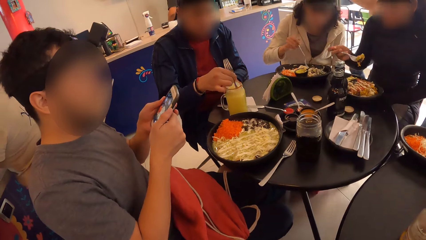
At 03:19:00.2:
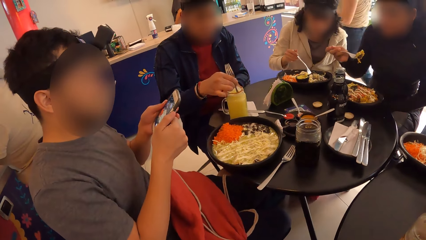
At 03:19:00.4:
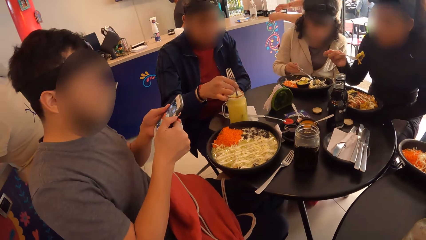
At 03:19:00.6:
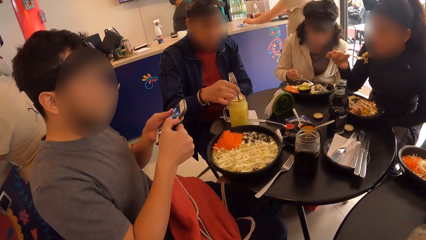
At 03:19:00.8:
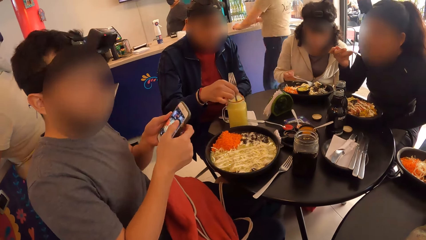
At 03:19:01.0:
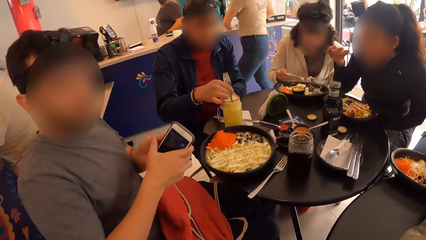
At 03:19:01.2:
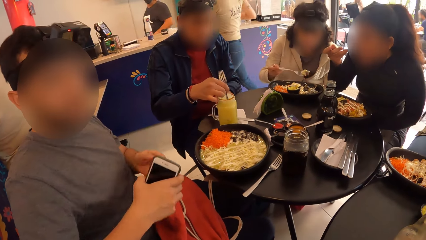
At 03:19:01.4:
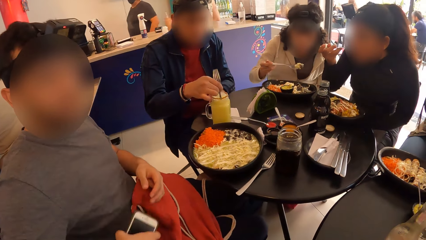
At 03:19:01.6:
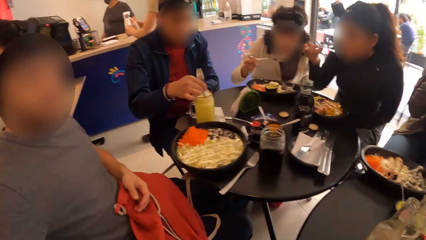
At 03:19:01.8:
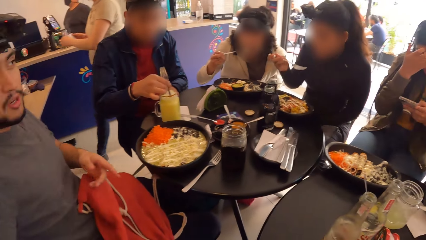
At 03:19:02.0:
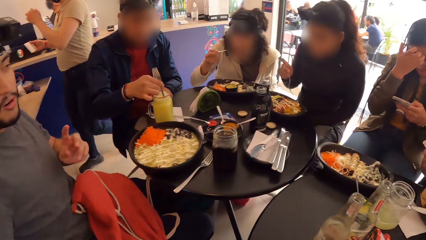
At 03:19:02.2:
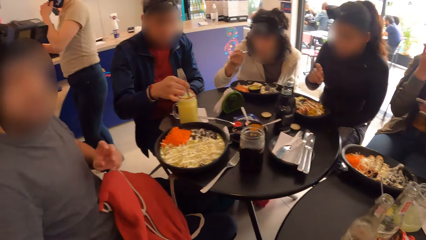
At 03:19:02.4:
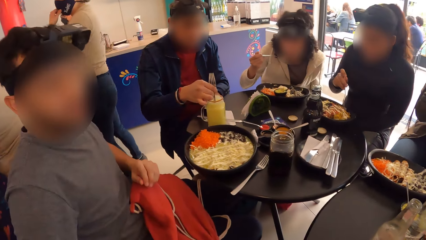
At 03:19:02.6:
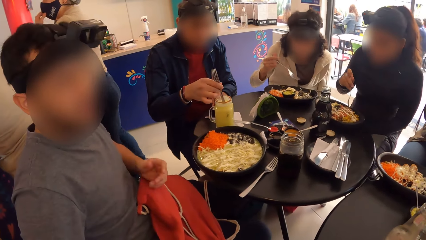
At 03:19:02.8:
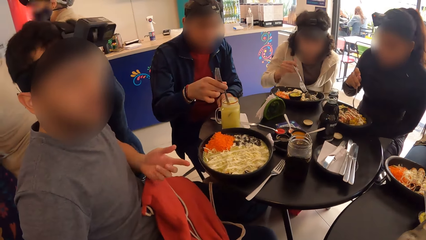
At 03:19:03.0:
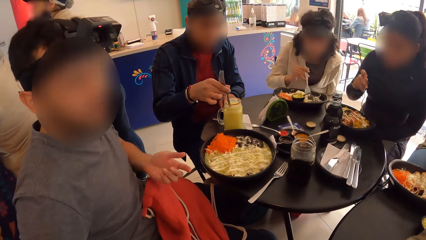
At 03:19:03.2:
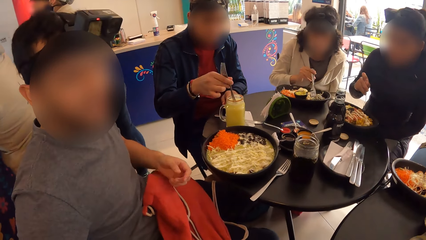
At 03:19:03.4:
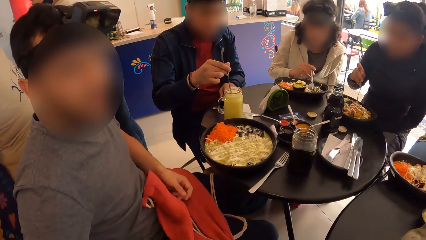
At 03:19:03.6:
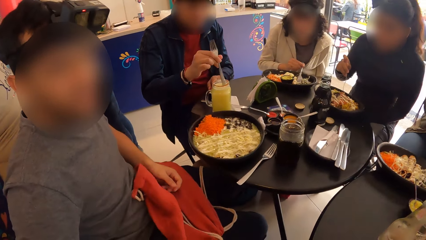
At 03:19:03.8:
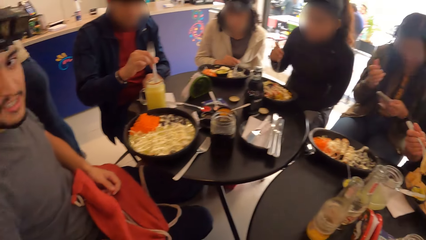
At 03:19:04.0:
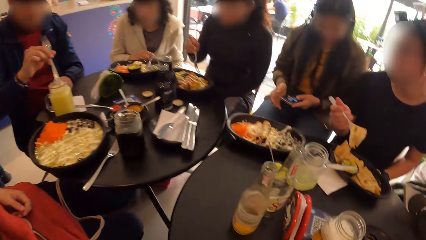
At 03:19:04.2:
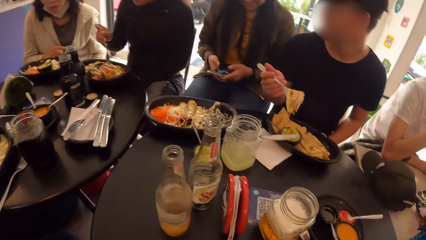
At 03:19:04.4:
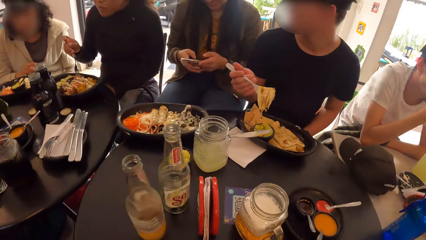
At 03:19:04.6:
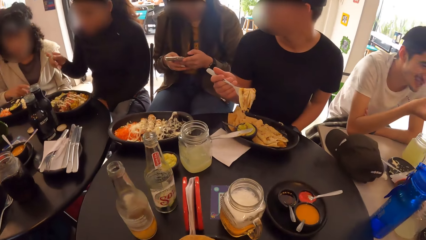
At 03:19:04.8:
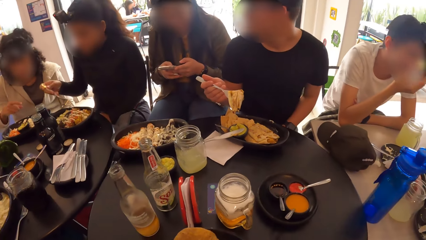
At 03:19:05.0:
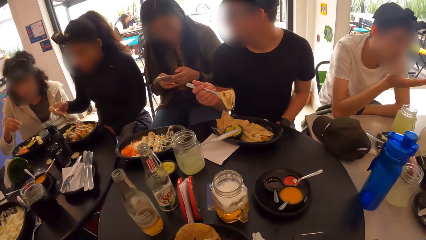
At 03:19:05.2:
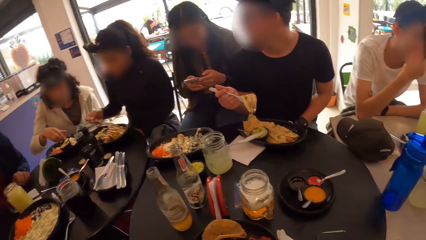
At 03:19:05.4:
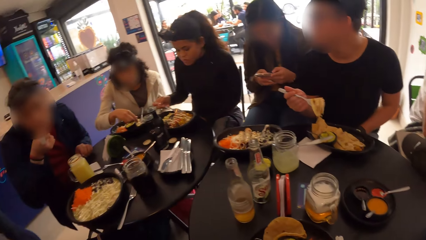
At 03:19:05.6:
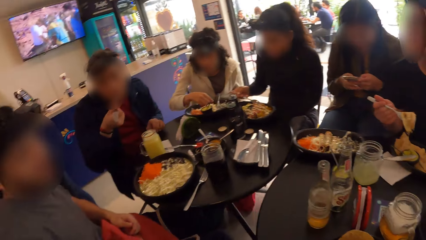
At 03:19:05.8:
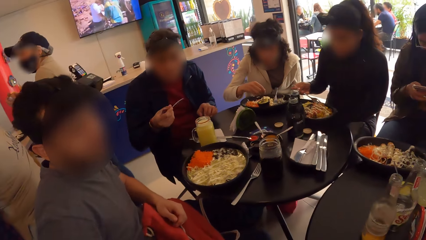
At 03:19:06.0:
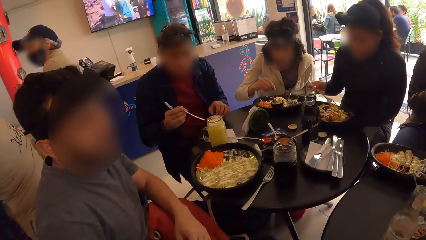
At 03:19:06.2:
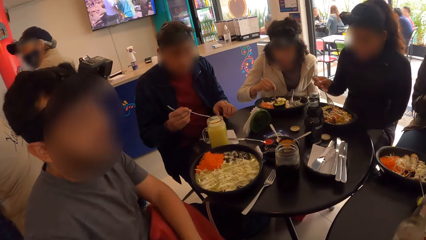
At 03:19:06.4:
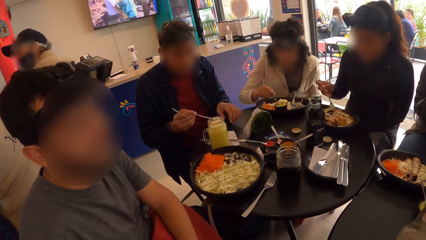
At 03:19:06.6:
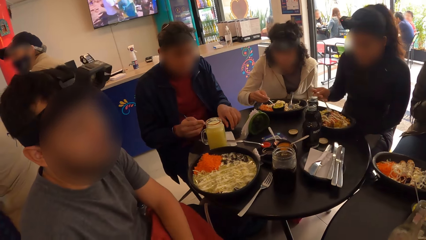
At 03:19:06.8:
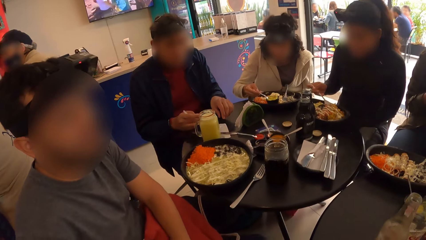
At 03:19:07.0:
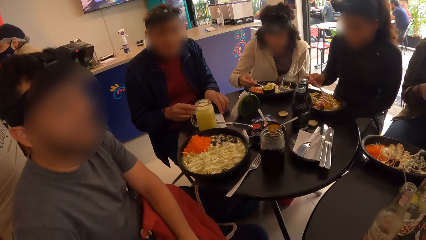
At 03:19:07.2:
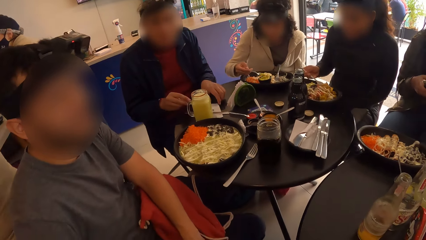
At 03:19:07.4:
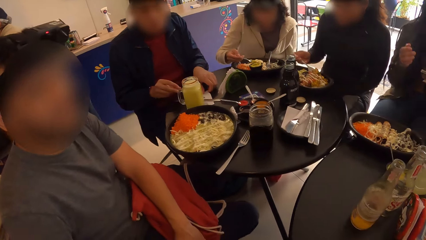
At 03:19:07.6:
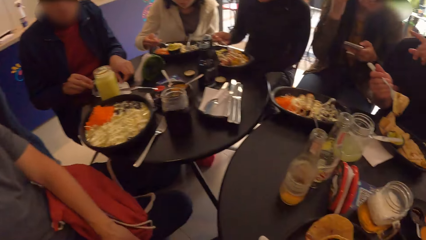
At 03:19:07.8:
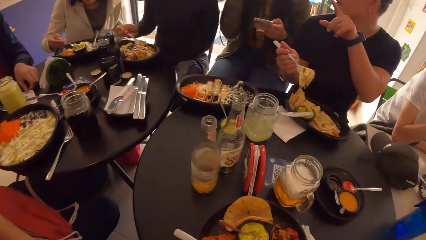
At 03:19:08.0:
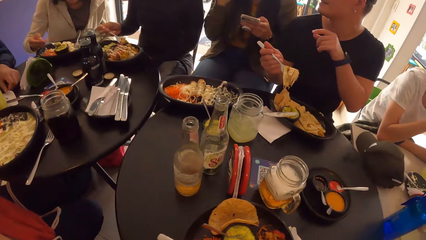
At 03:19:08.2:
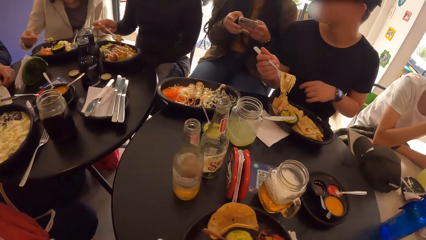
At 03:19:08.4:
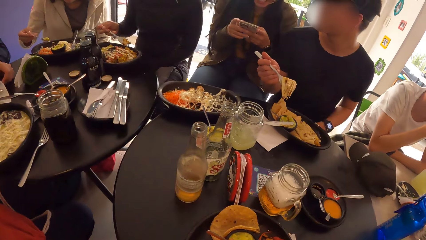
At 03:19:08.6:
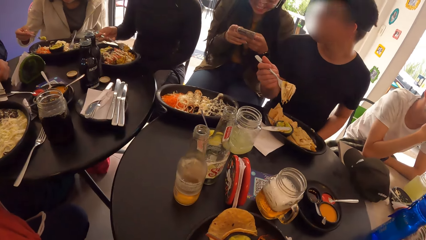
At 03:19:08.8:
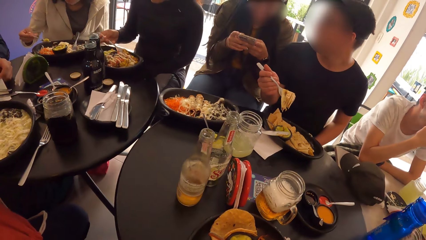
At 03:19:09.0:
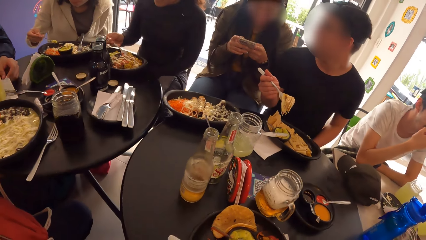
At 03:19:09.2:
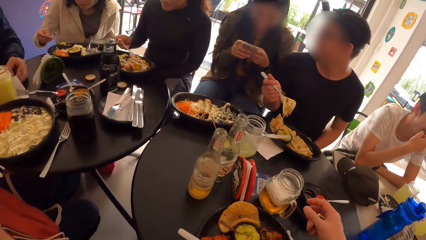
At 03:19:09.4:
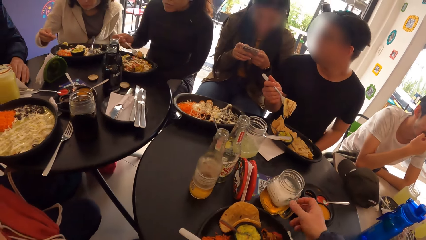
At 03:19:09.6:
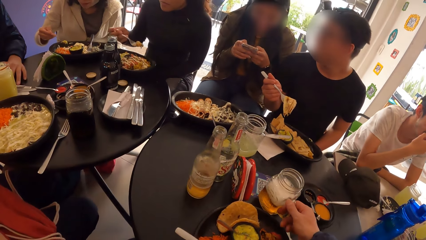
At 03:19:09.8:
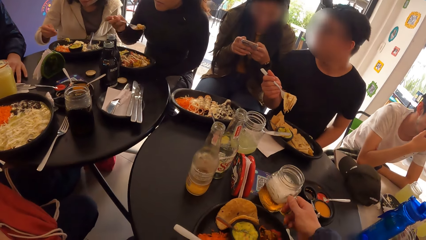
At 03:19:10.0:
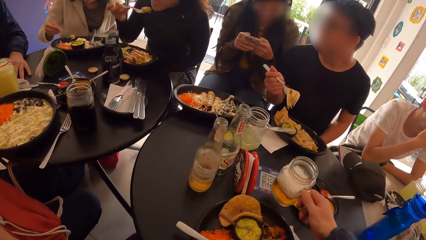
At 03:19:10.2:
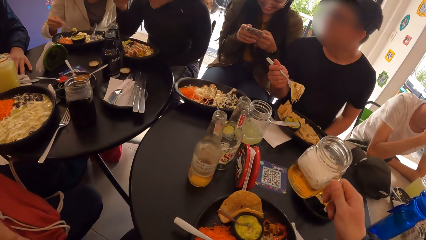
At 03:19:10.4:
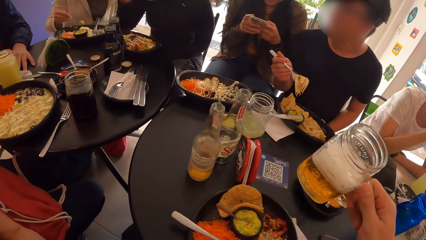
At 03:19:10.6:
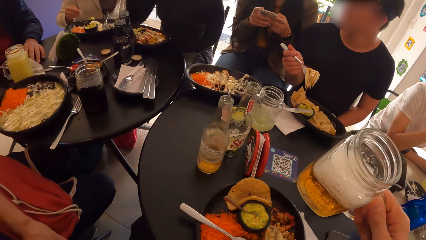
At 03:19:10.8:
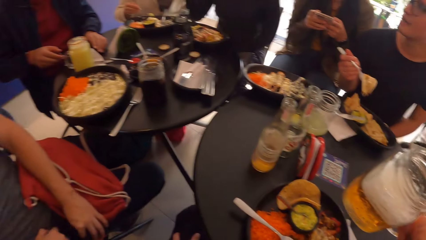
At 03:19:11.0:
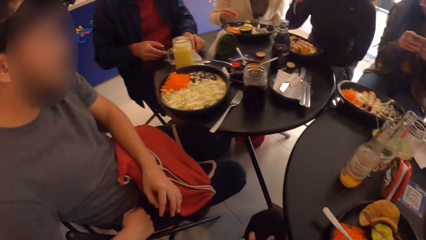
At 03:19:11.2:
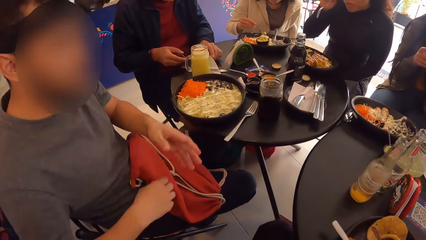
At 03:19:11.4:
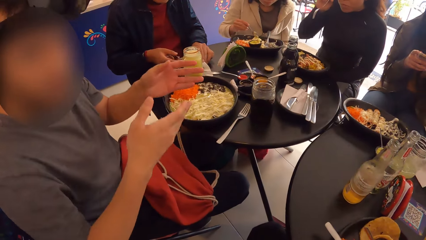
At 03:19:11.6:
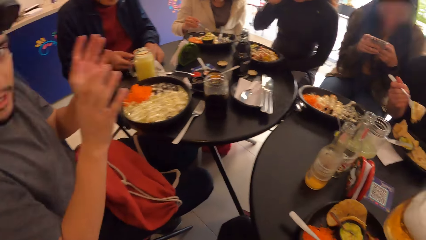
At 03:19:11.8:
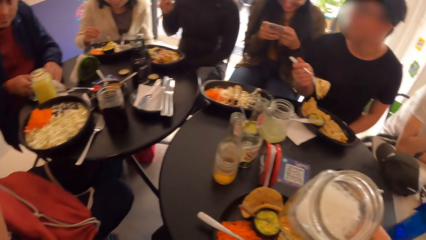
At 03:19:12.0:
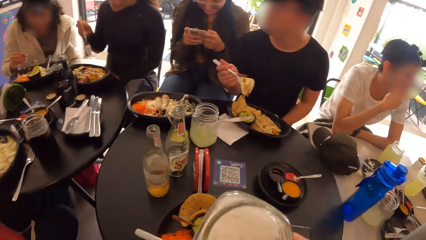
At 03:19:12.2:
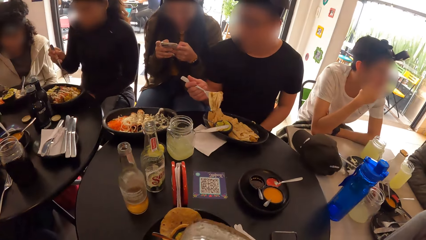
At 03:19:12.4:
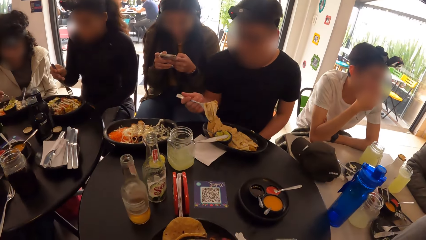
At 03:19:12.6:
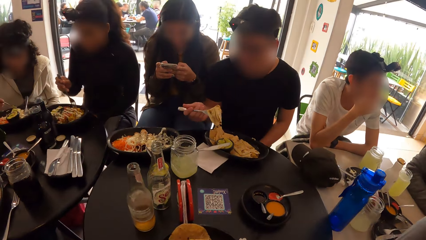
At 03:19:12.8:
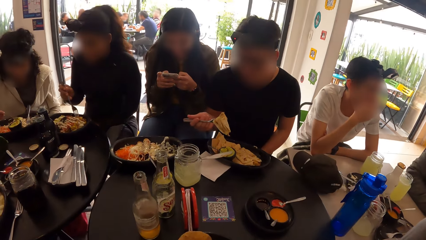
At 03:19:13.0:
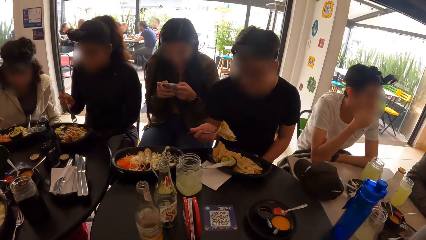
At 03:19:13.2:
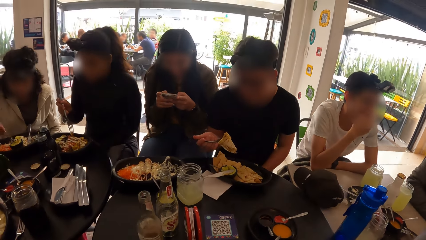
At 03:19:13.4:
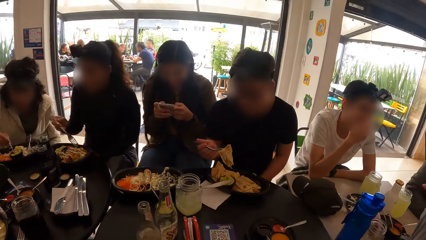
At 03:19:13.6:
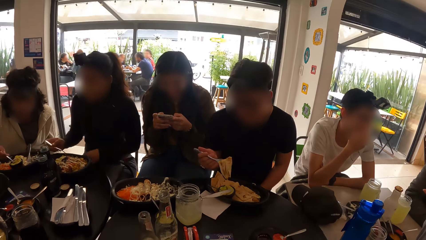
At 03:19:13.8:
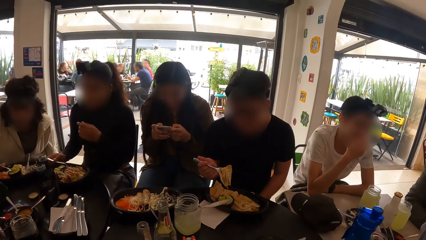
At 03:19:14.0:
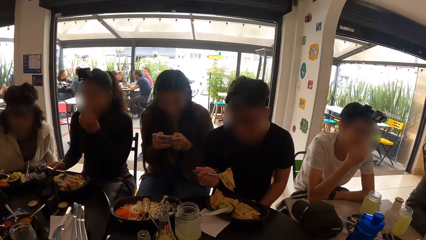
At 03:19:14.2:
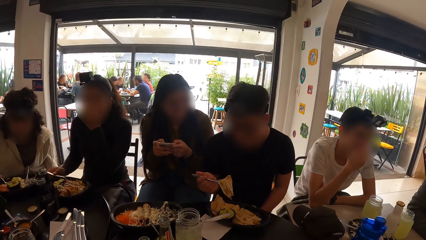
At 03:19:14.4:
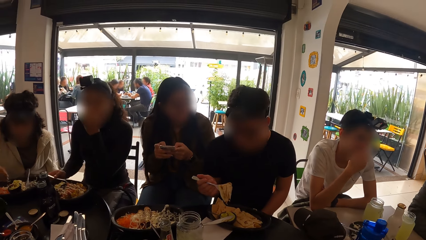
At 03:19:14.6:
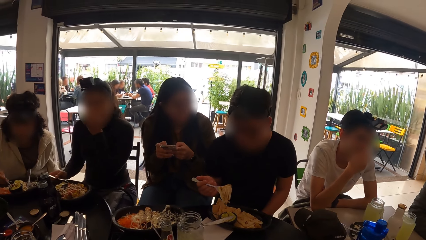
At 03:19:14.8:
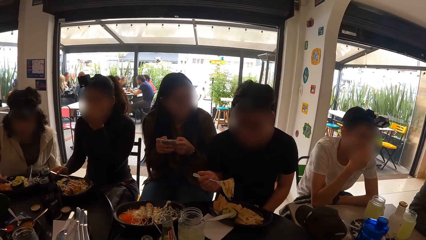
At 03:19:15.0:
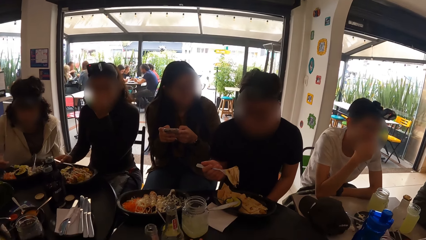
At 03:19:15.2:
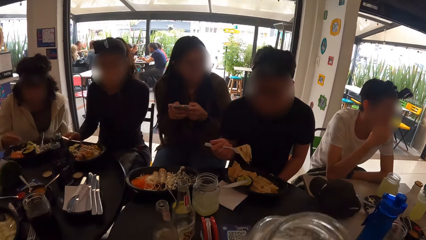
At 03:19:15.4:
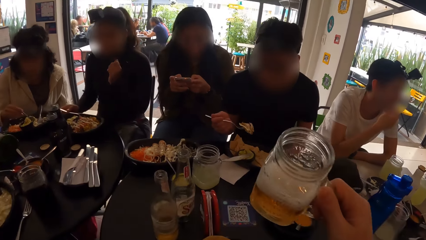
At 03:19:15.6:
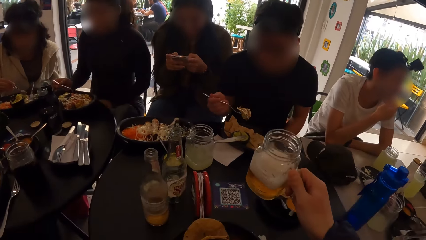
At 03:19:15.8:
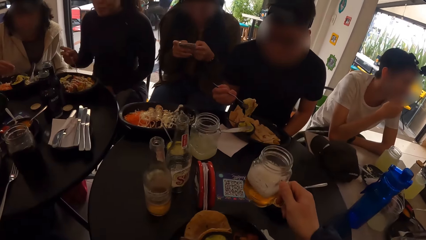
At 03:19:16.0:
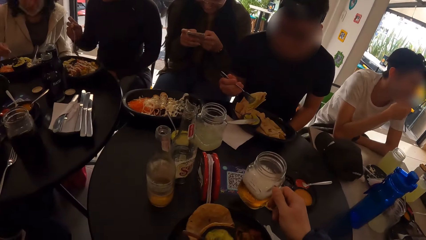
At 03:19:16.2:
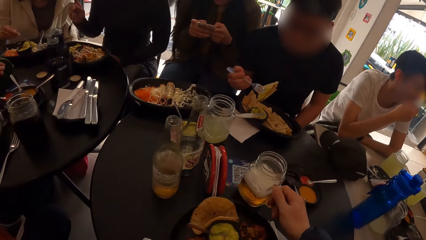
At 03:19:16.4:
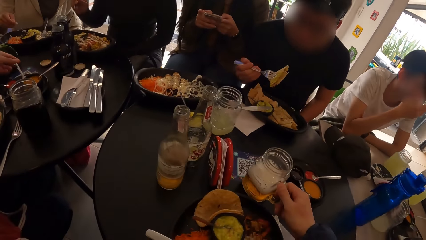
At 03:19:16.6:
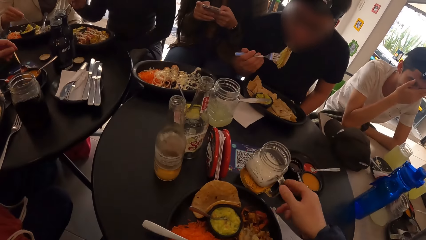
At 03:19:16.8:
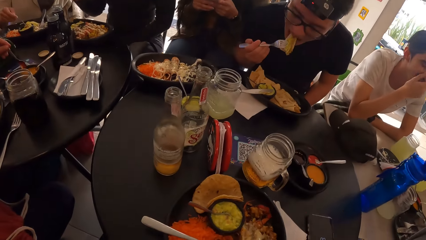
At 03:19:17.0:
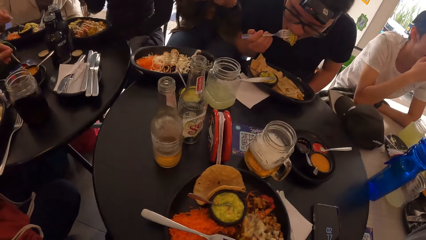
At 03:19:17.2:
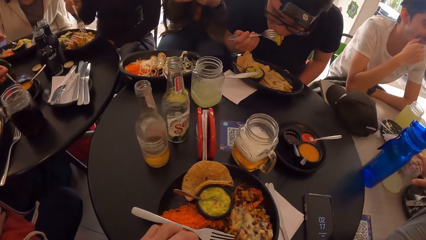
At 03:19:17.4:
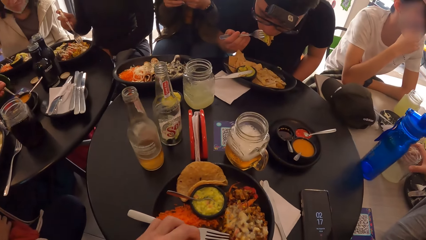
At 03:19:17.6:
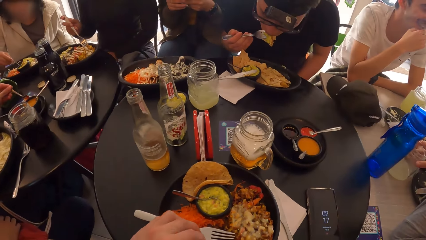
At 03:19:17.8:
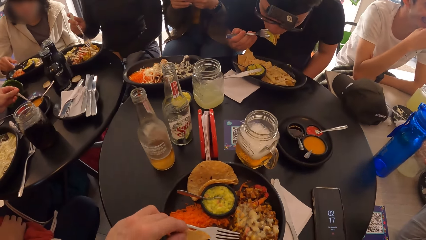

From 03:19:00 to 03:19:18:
The man uses the phone. The man interacts with the camera wearer. The camera wearer looks at the man. The man puts the phone in the pocket. The man interacts with the camera wearer. The camera wearer looks at the table. They look at the man. The man puts the phone in the pocket. The camera wearer looks at the table. They pick the drink in a cup on the table. The man moves both hands. The camera wearer looks around. They look at the man. They drink. They place the drink on the table with the right hand.
